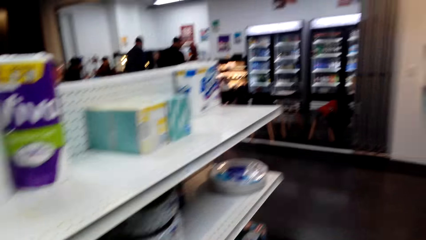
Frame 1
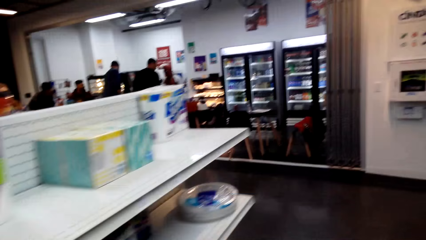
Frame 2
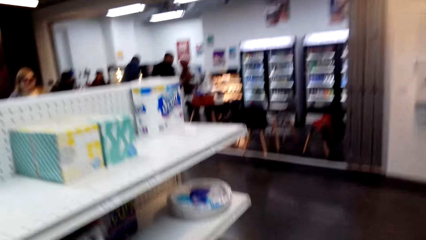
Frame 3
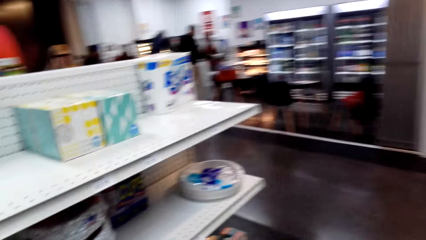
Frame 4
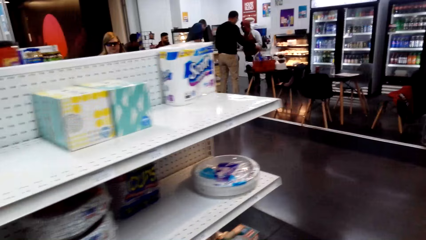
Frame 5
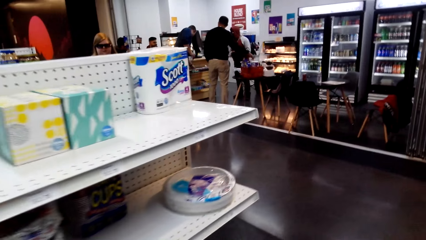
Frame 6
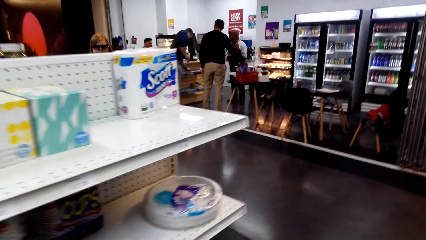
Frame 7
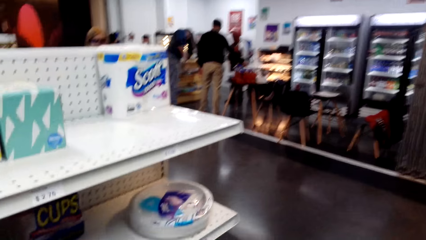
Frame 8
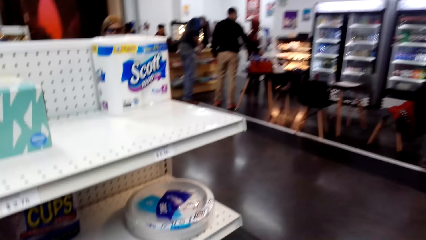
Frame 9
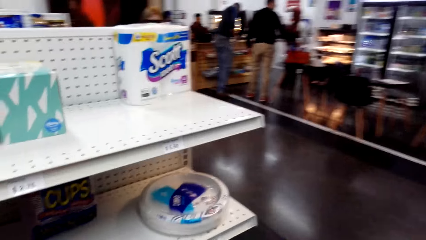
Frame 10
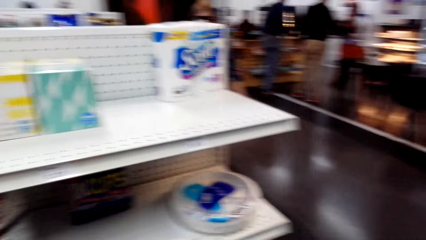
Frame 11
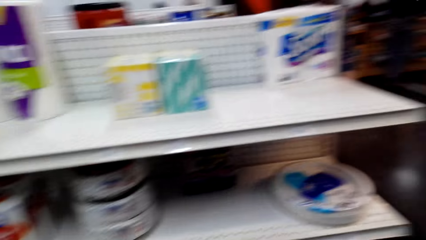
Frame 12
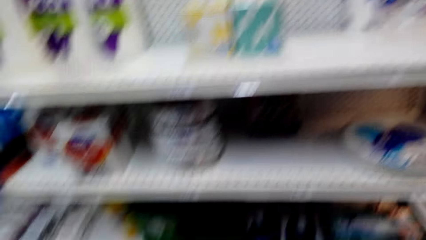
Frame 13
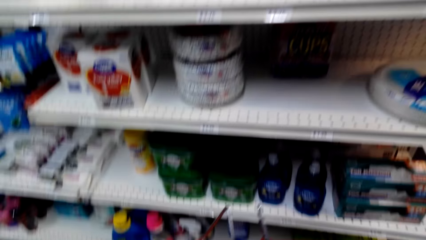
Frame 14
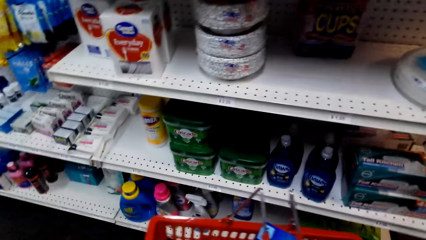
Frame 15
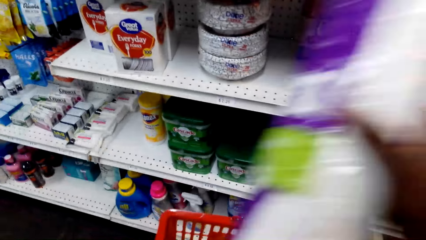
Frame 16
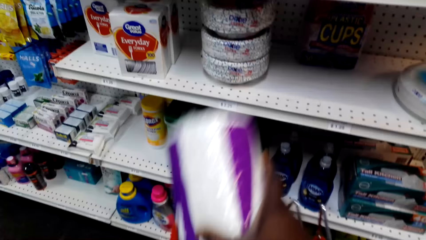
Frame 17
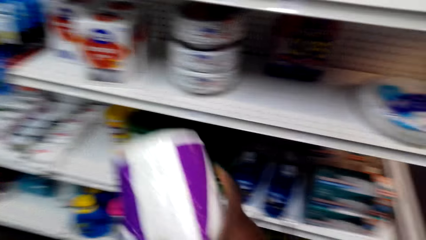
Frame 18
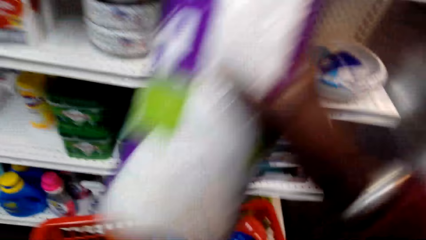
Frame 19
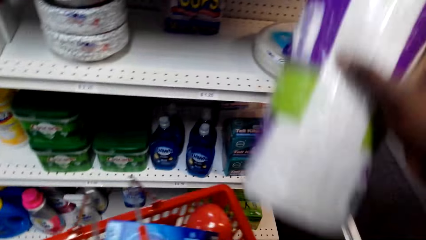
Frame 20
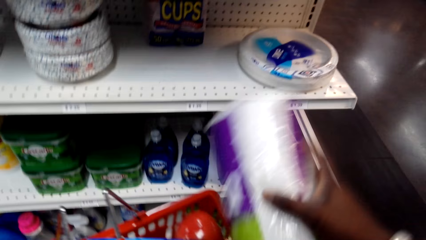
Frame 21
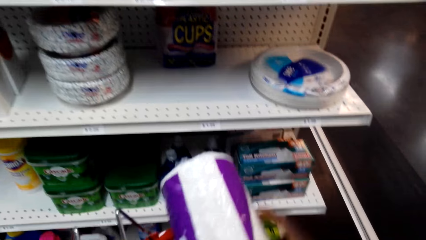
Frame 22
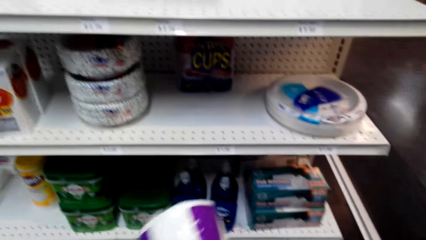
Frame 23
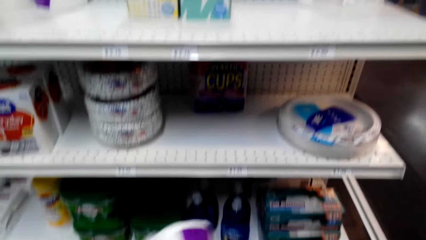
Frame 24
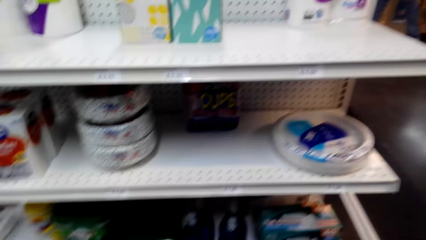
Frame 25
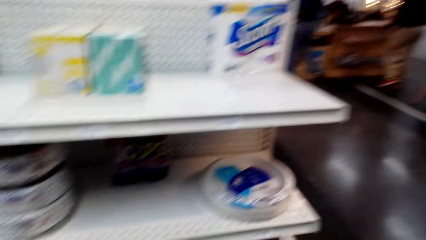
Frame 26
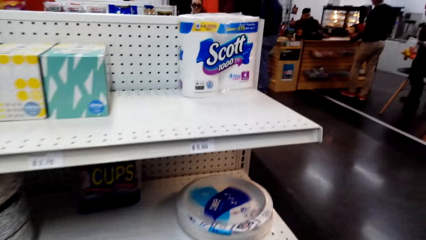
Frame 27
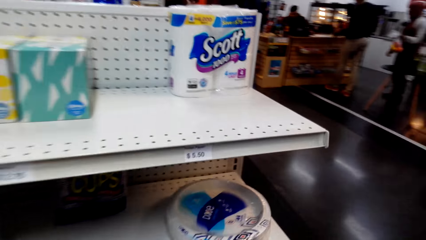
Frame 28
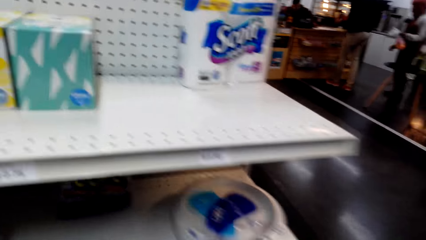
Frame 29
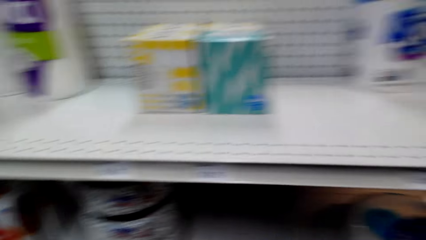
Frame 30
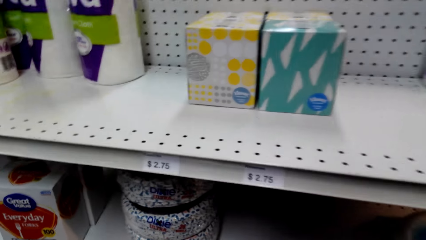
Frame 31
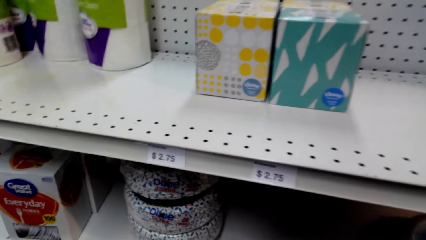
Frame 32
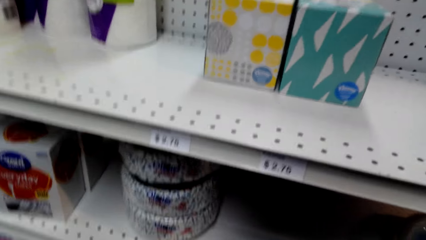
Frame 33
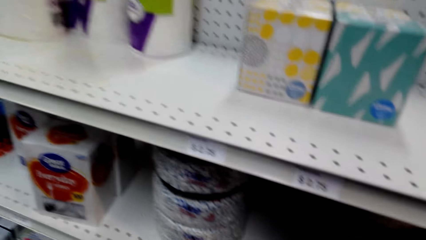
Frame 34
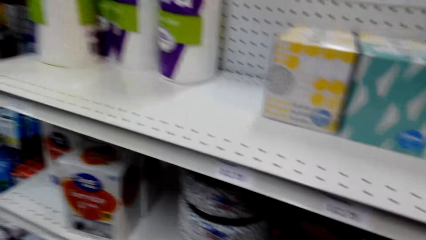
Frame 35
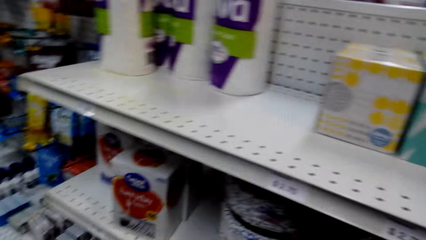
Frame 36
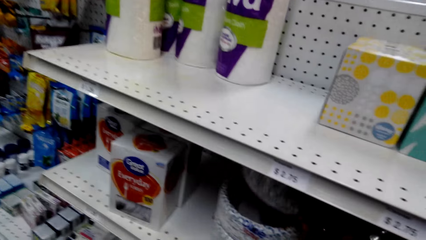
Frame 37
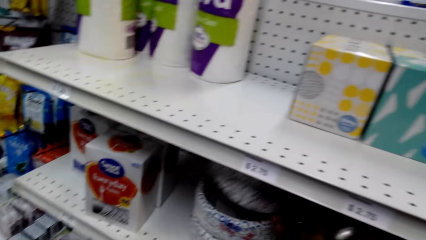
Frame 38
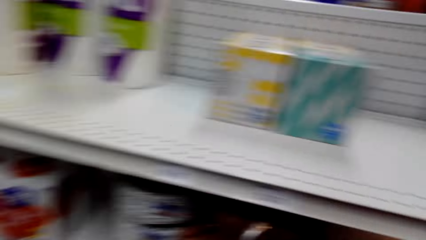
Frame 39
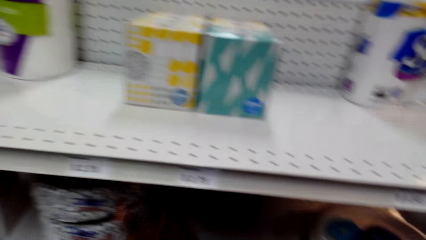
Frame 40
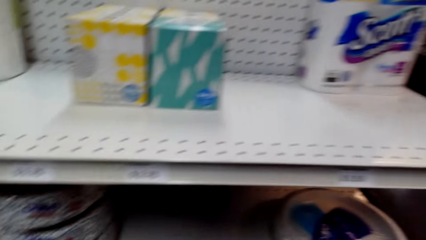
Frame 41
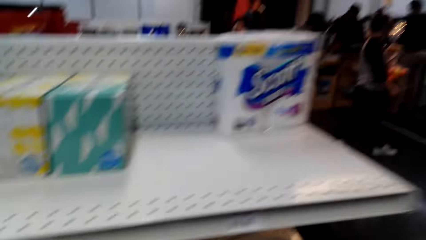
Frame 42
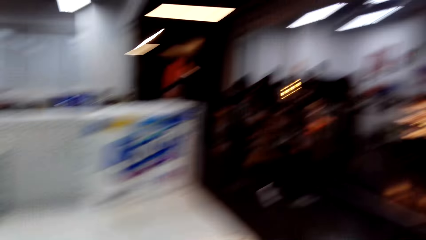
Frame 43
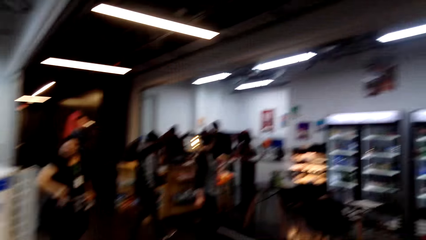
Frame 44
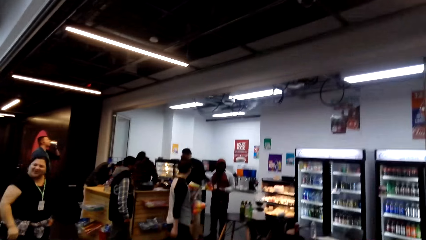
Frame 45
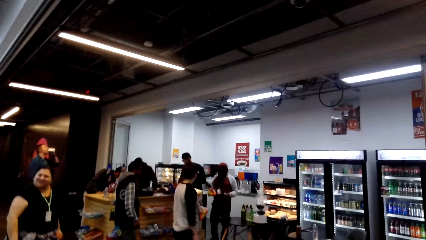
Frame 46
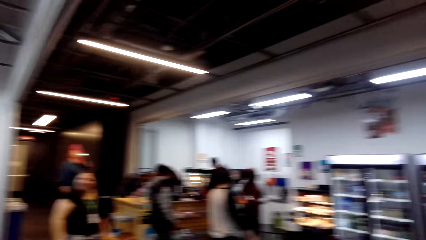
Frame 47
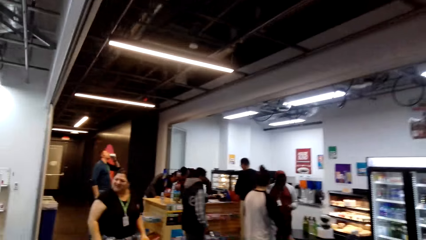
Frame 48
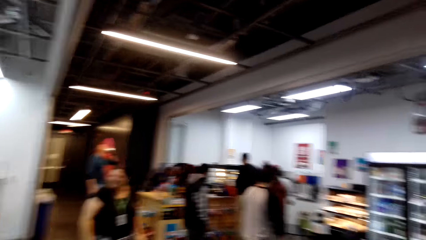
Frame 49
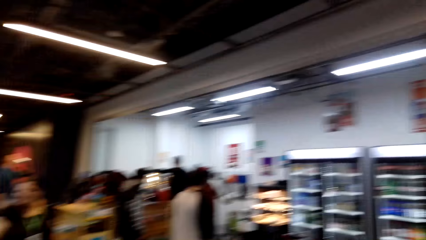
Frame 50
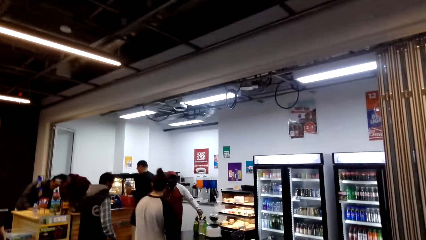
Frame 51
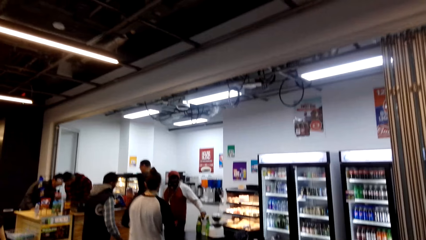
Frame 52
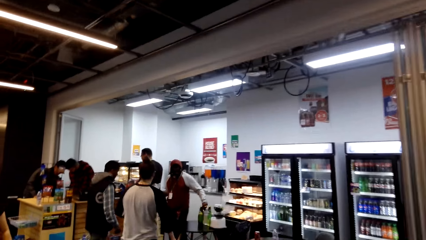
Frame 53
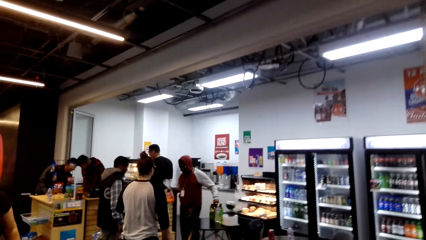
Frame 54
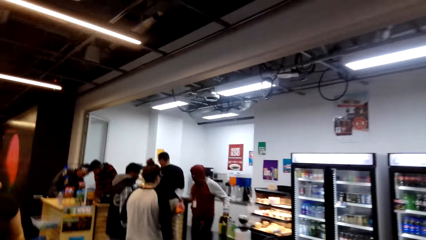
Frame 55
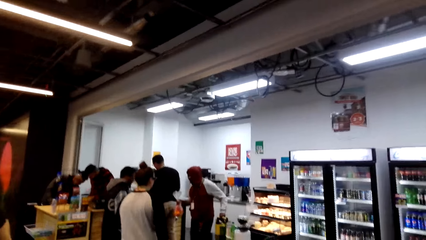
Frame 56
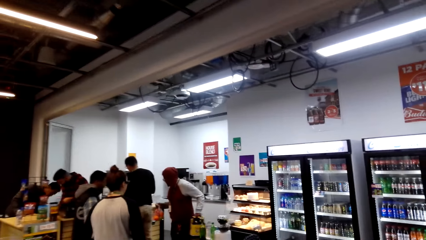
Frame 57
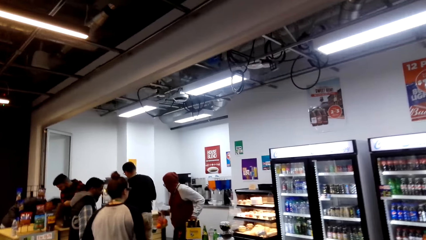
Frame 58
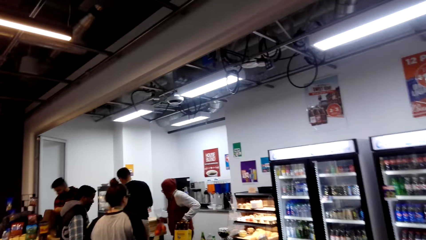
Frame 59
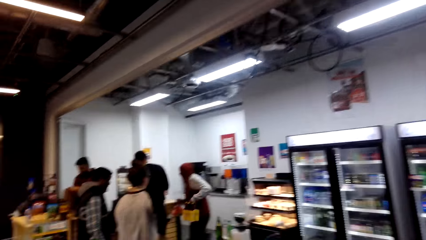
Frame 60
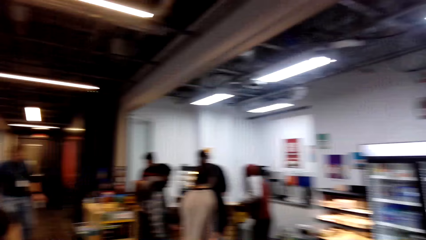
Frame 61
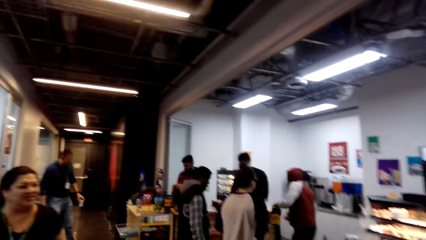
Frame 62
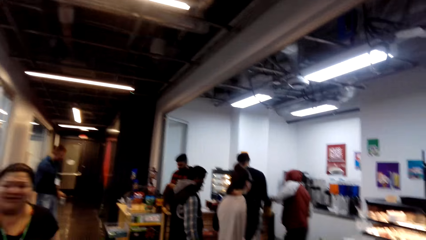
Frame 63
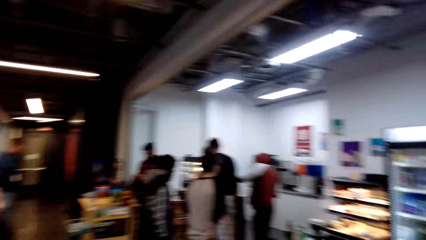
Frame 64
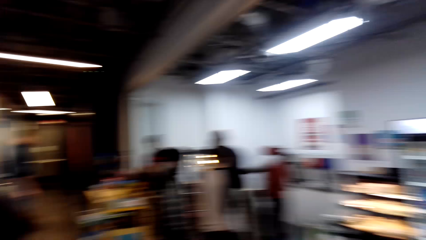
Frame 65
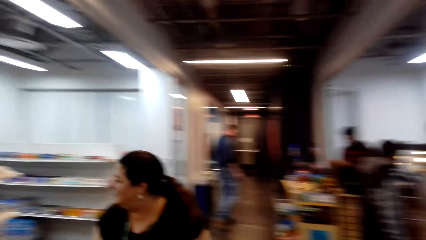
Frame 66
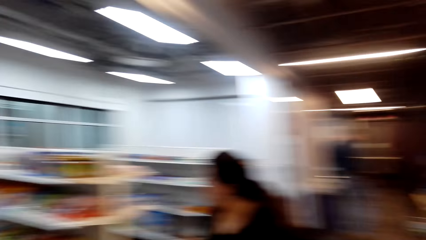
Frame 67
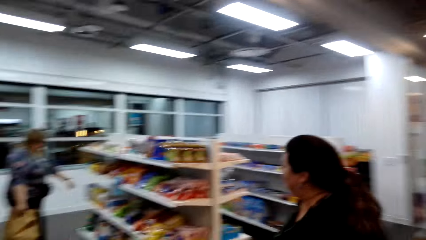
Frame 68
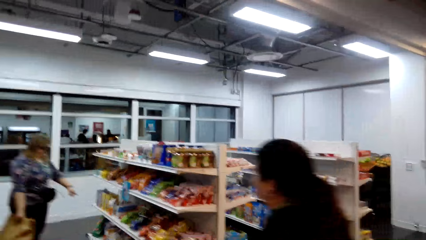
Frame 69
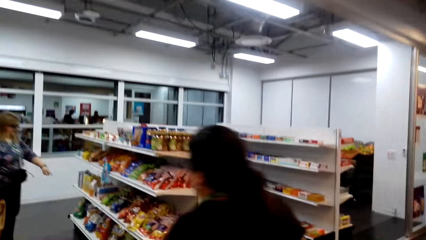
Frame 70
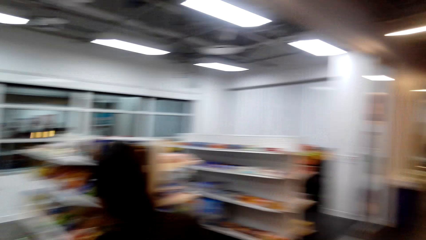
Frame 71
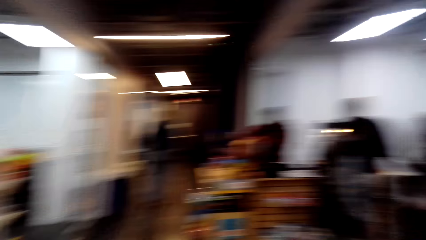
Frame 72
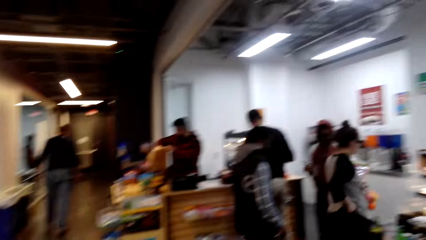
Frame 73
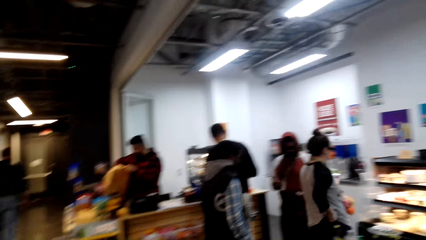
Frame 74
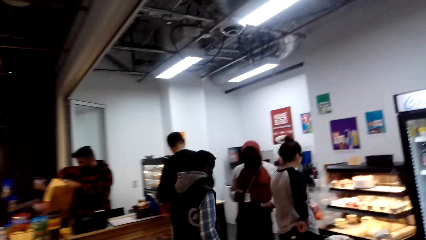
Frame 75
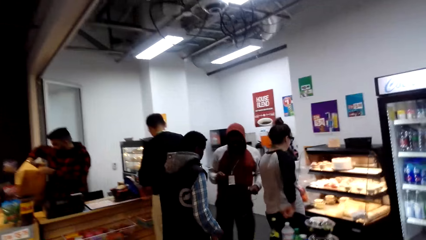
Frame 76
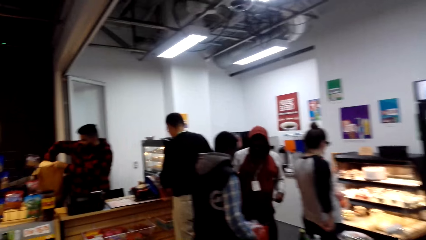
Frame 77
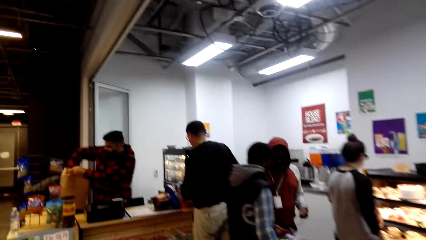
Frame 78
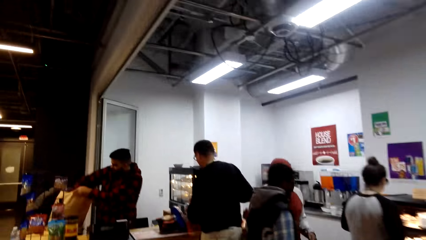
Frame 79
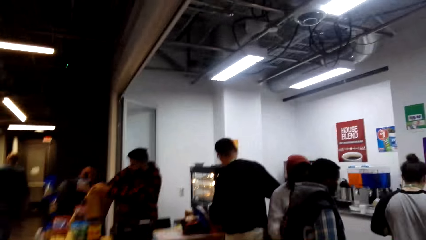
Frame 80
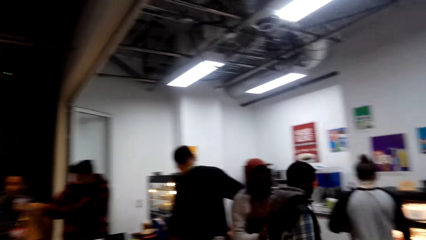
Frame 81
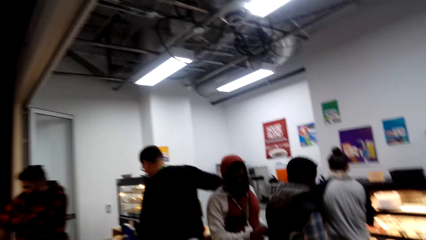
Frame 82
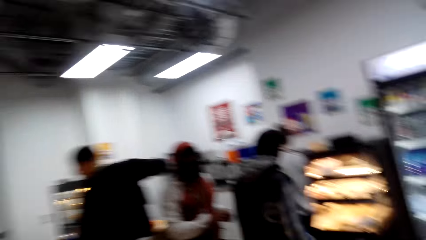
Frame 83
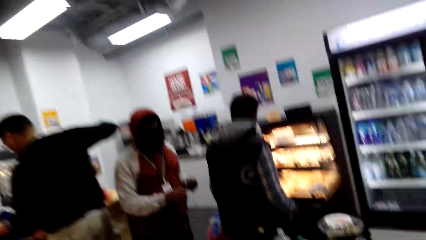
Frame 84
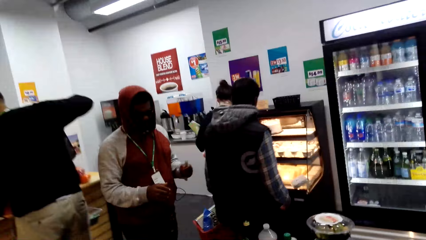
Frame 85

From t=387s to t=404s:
The camera wearer walks around. They lift something. They put the Vivo on the tray or bucket. They look around. They touch something. They look around. They walk around.
